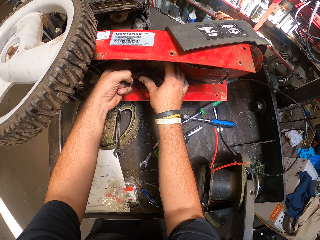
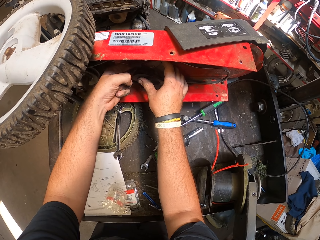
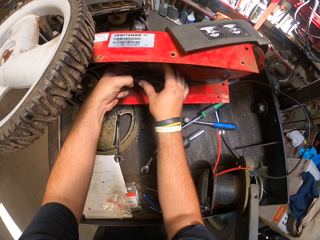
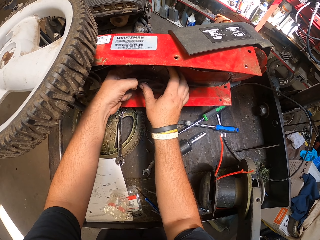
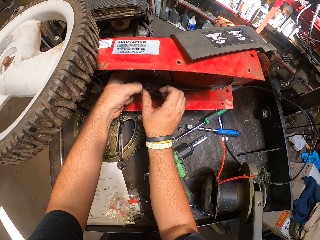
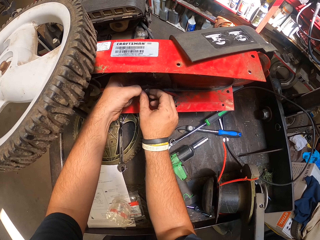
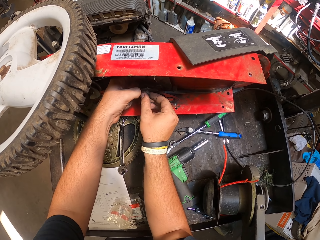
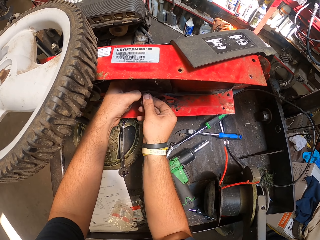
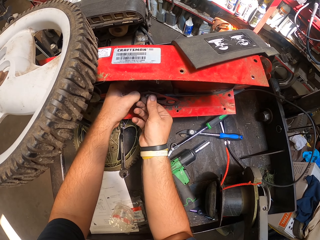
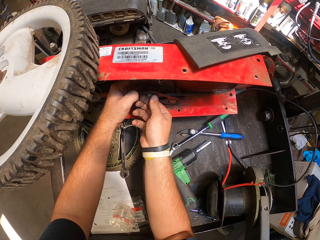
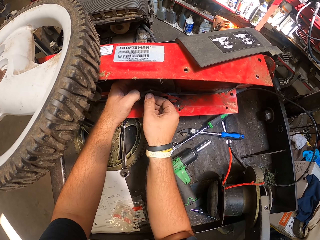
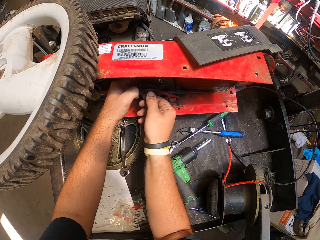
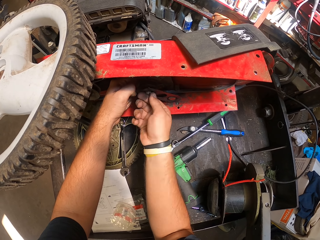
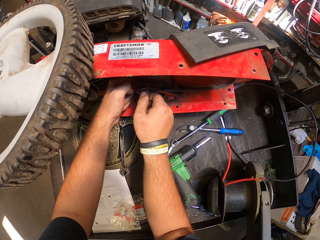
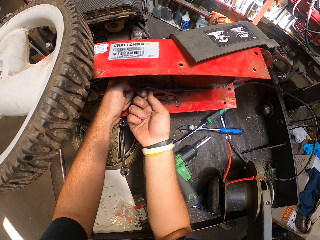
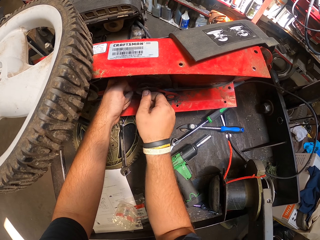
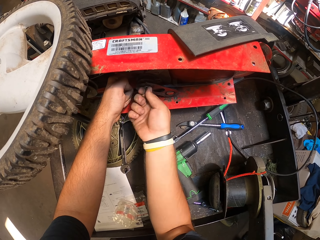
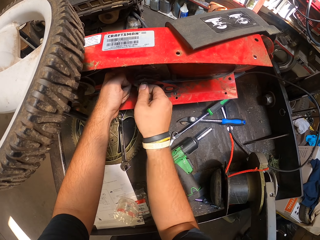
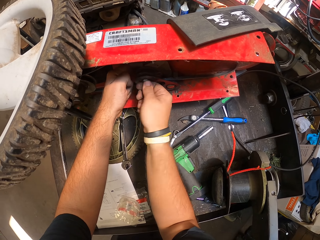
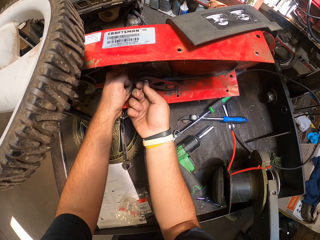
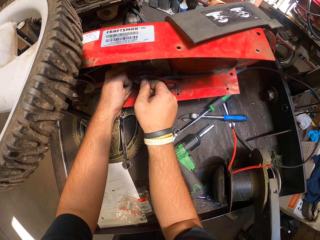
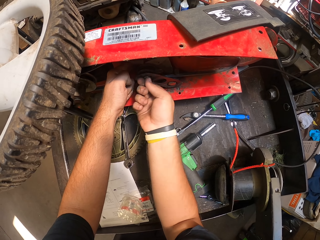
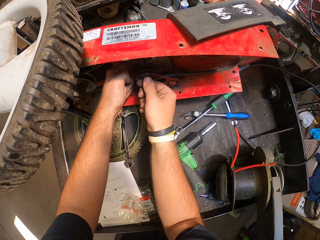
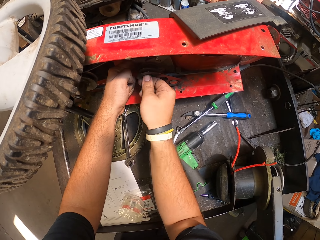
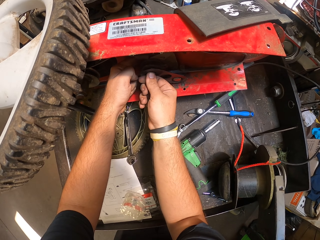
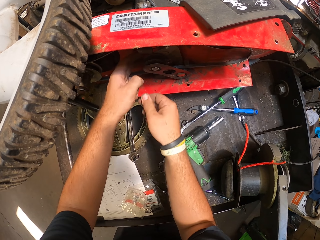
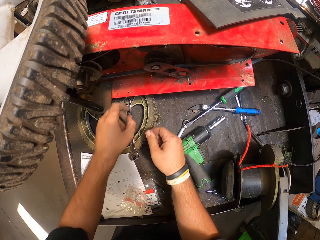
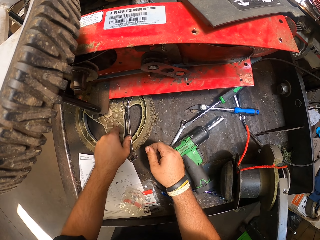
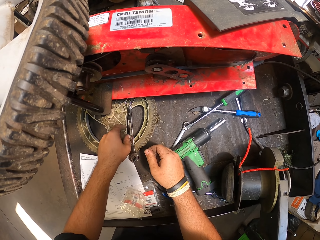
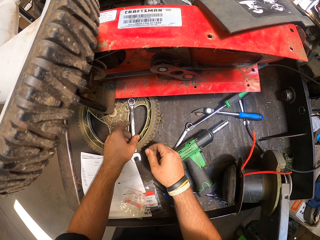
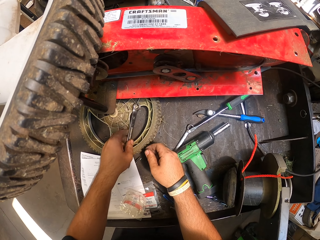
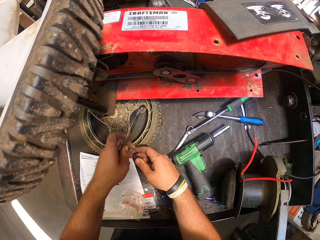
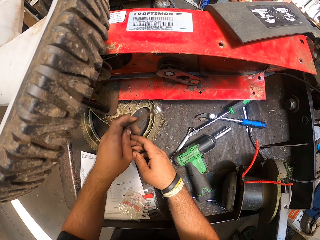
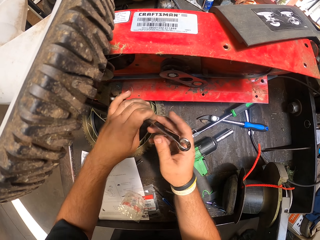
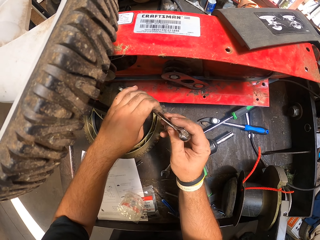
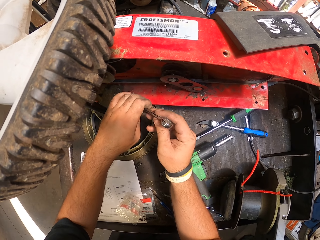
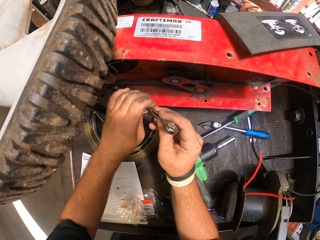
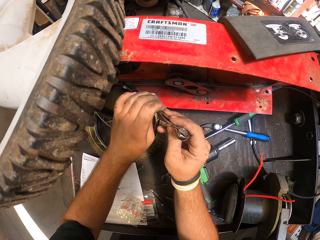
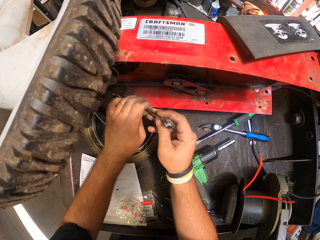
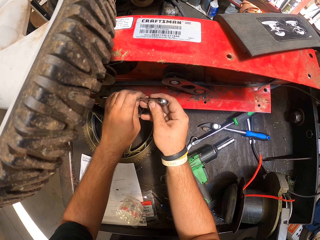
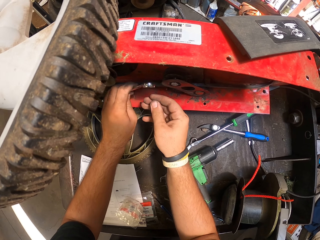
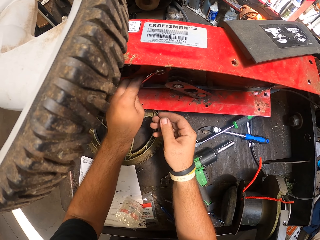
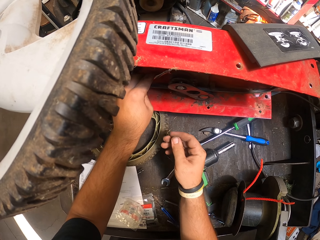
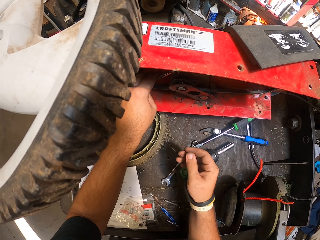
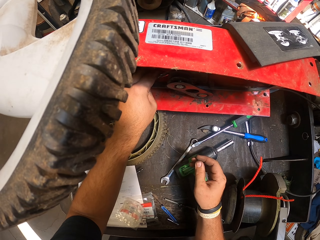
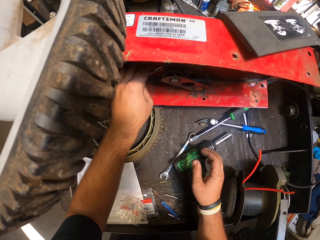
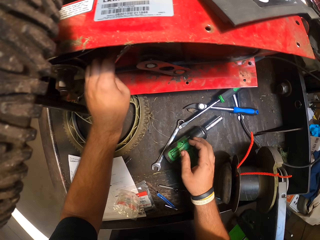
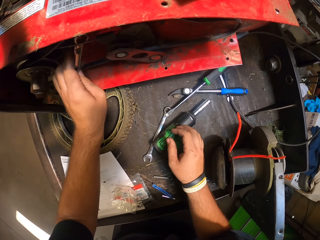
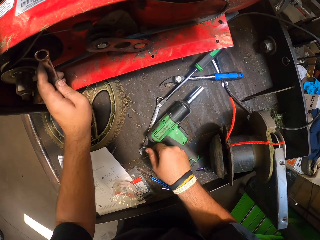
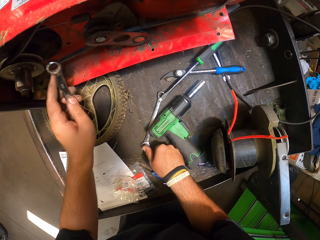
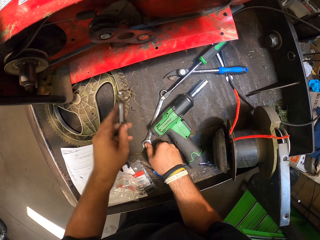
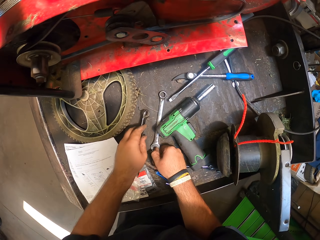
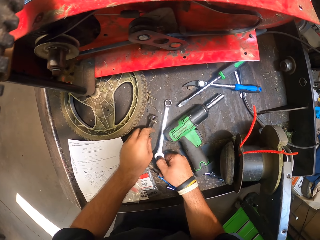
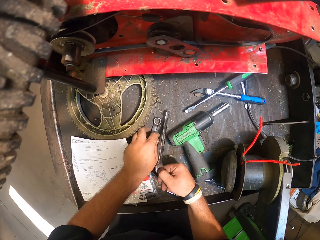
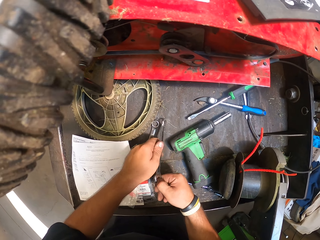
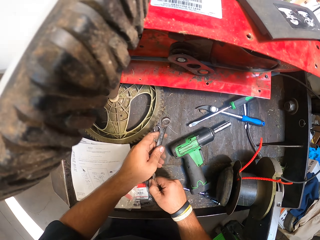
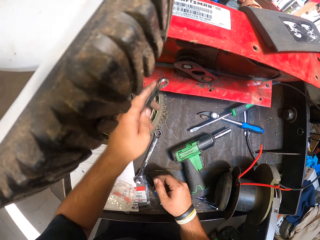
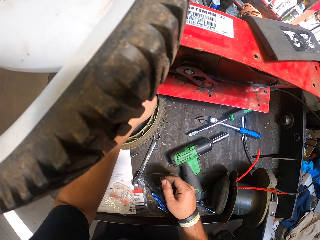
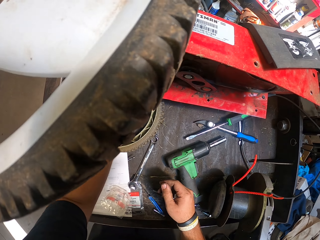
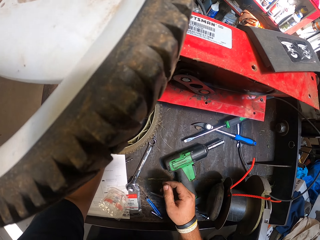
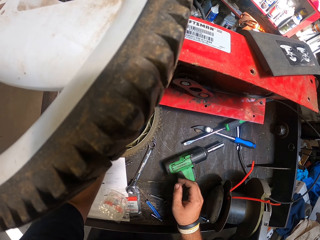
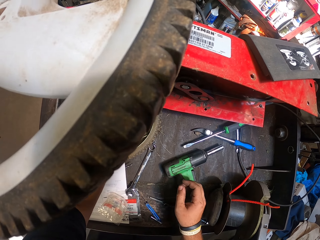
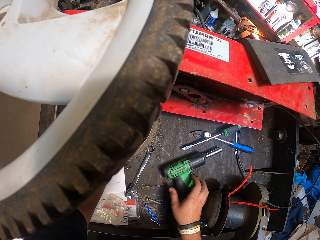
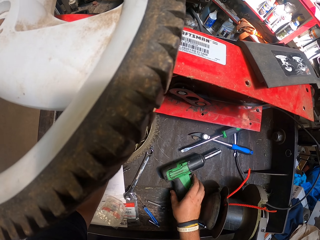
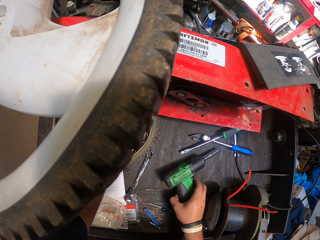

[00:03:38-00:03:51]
The camera wearer adjusts the bolt on the nut. They take a spanner. They turn the spanner on the hands. They move the spanner on the lawn mower. They take another spanner. They place the spanner on the surface. They hold the nut with the spanner.

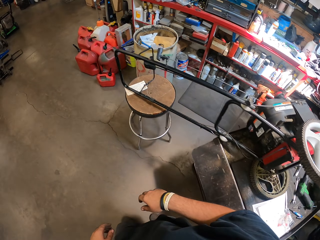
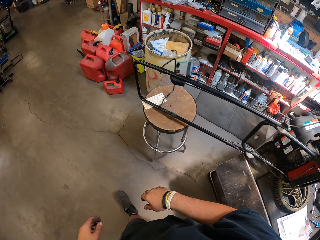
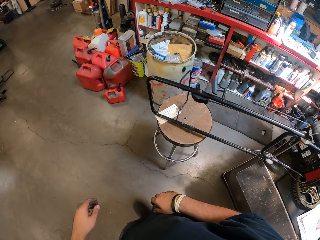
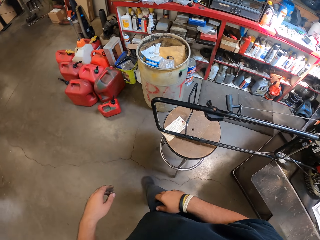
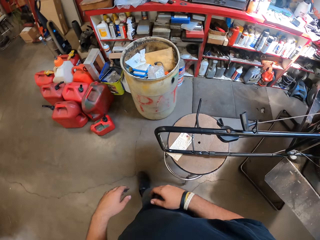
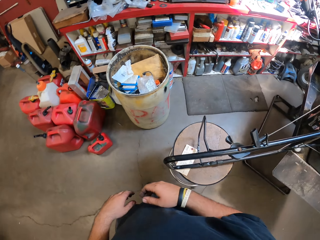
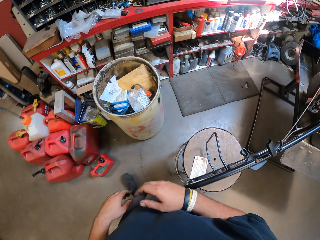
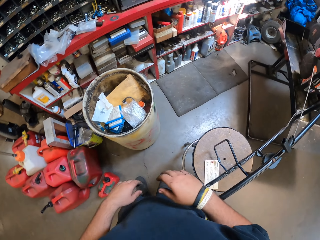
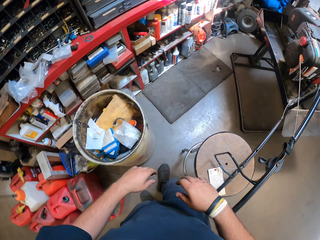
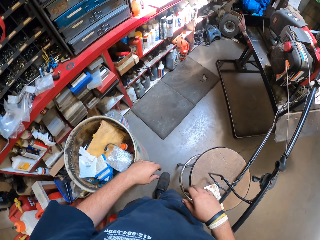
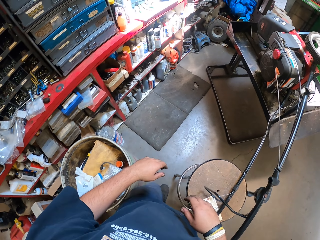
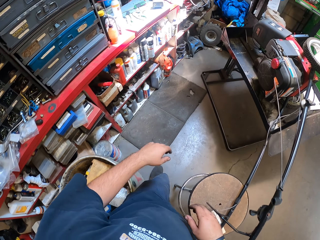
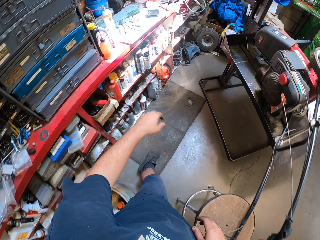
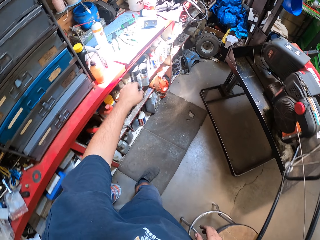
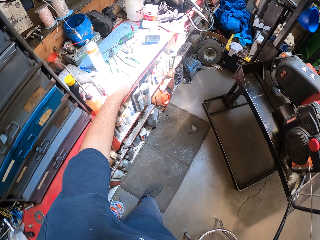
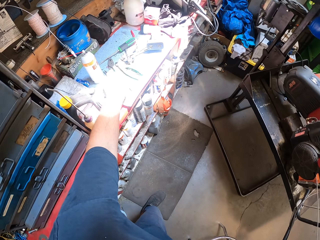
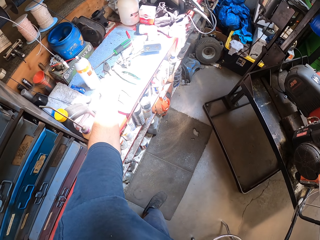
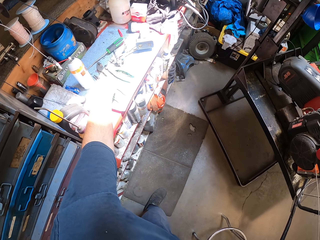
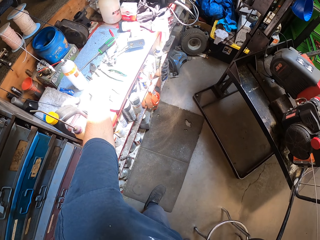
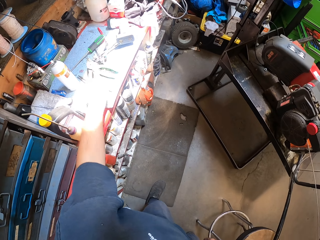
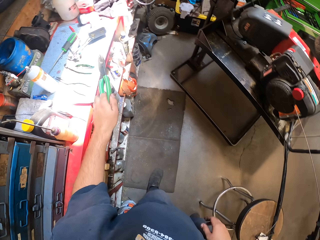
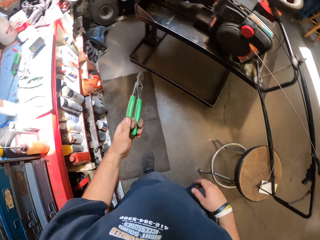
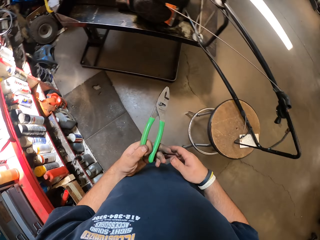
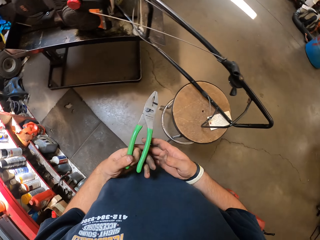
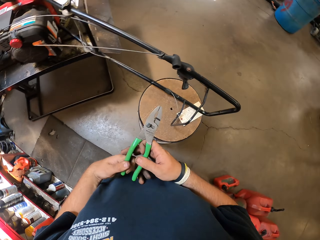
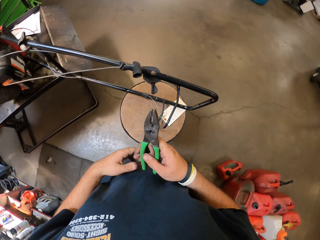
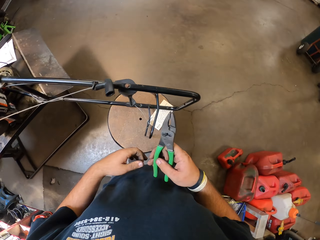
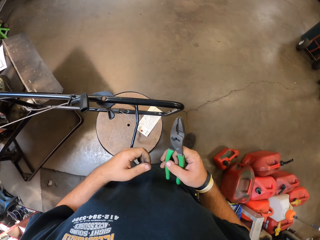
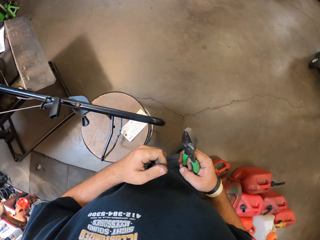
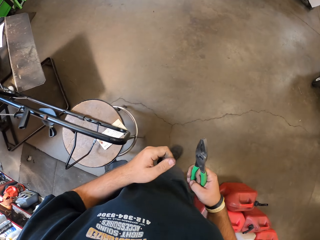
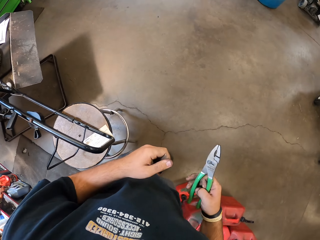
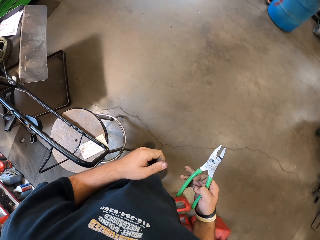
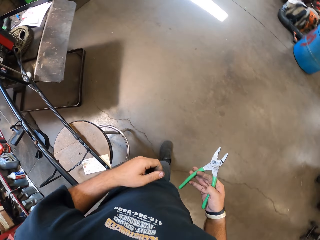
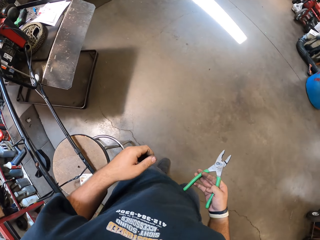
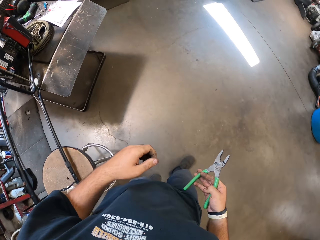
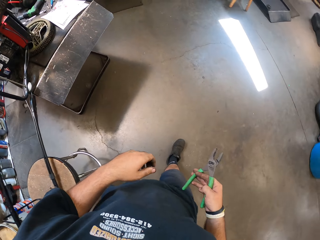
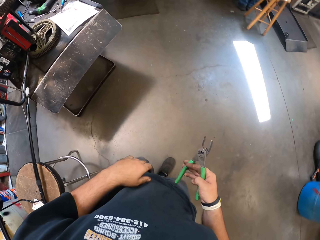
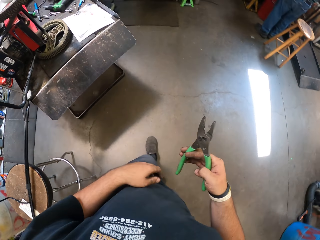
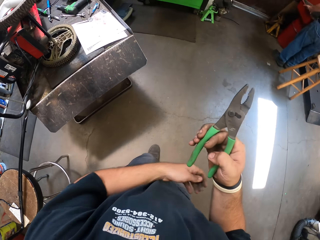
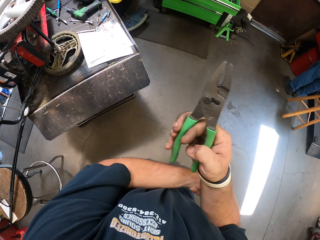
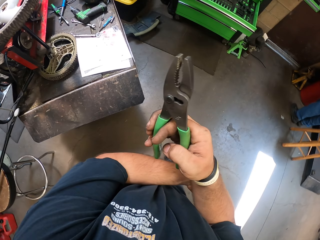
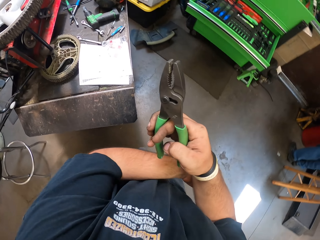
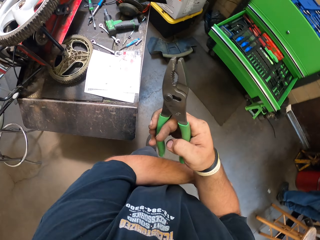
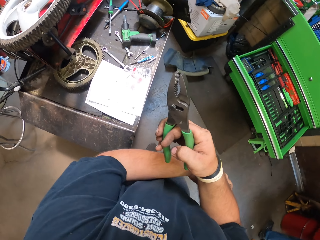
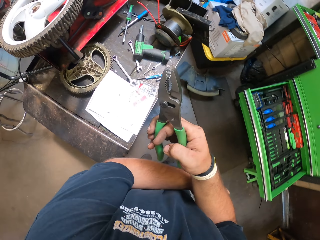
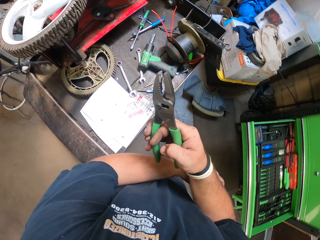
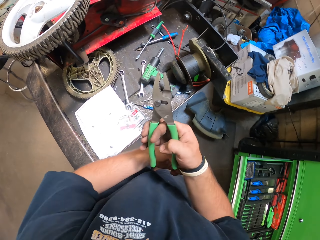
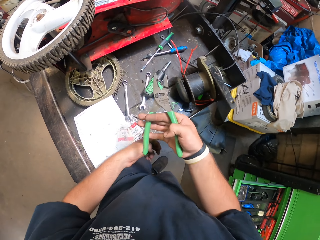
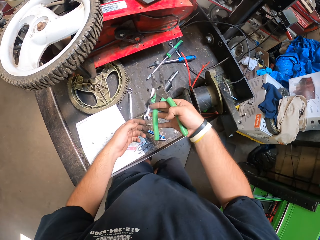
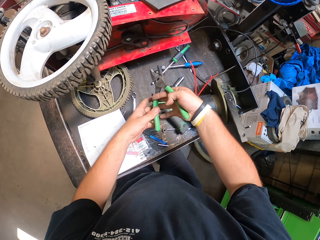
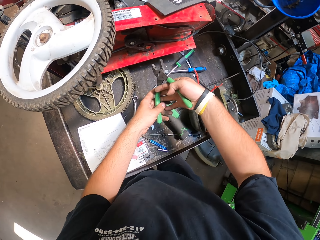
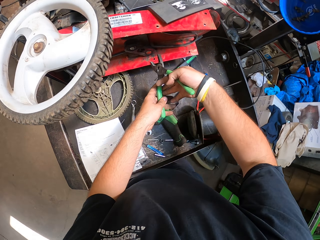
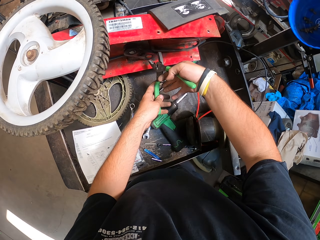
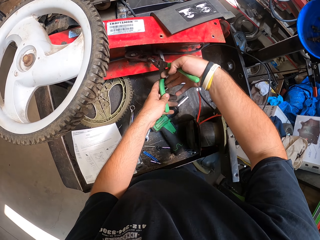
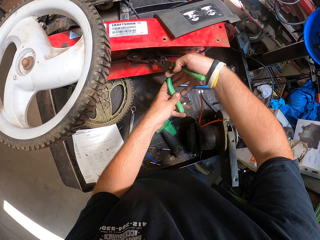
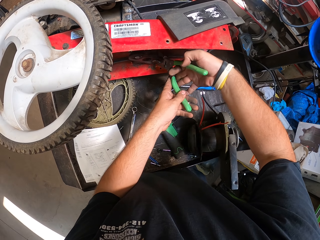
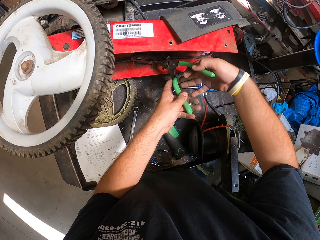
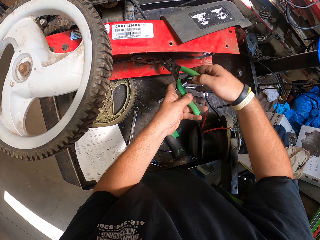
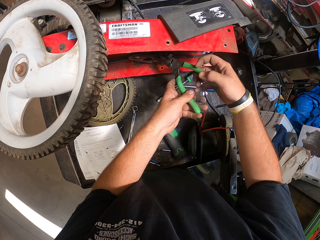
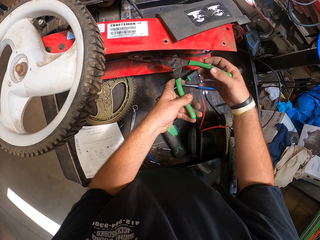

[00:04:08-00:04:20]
The camera wearer takes the pliers. He puts the pliers on the right hand. He walks in the garage. He holds the pliers. He rubs his right-hand arm and scratches his right arm. He places the pliers under the lawn mower.
